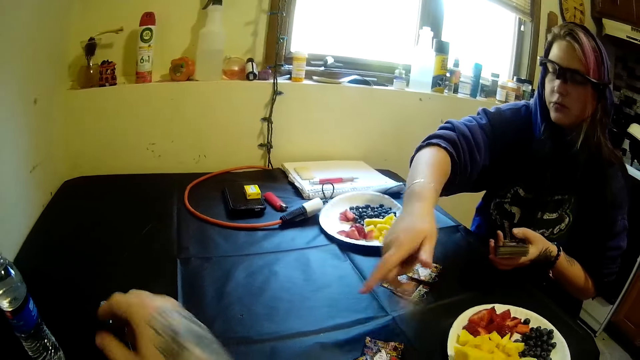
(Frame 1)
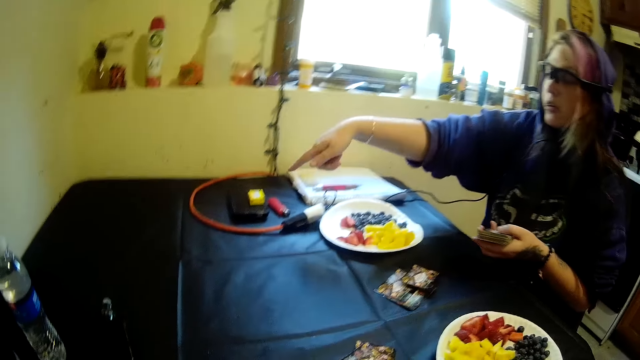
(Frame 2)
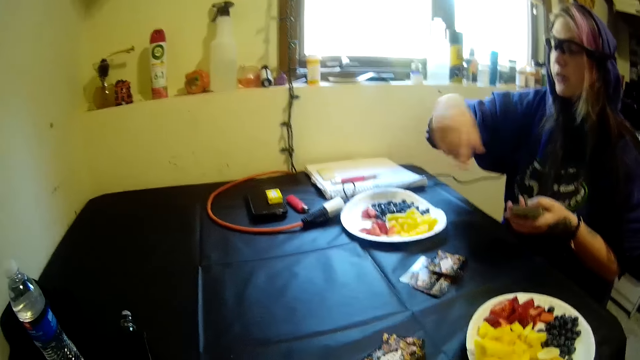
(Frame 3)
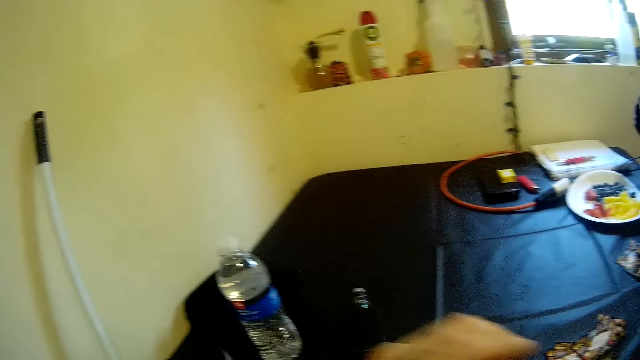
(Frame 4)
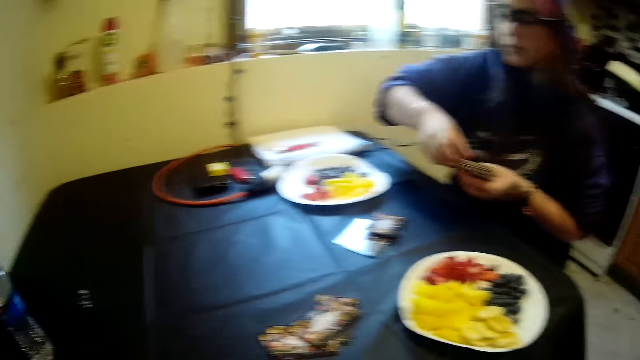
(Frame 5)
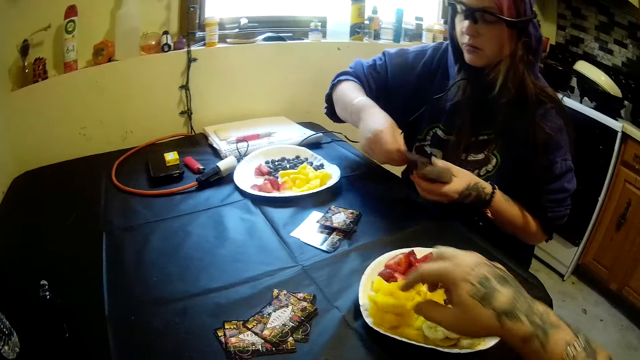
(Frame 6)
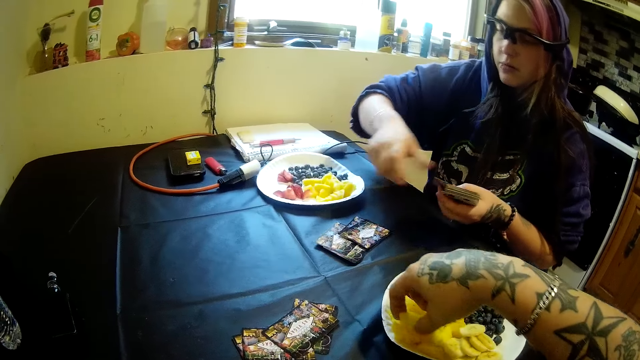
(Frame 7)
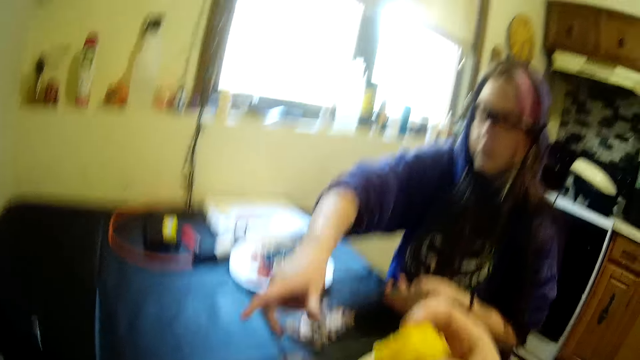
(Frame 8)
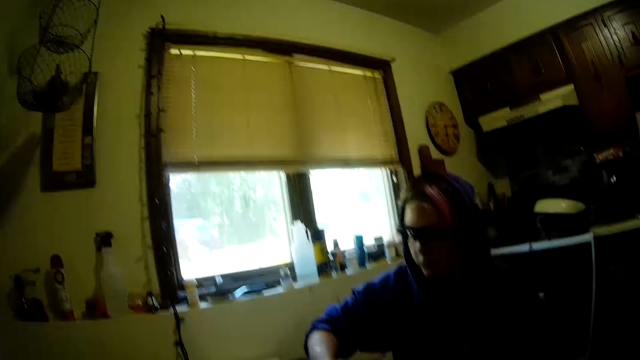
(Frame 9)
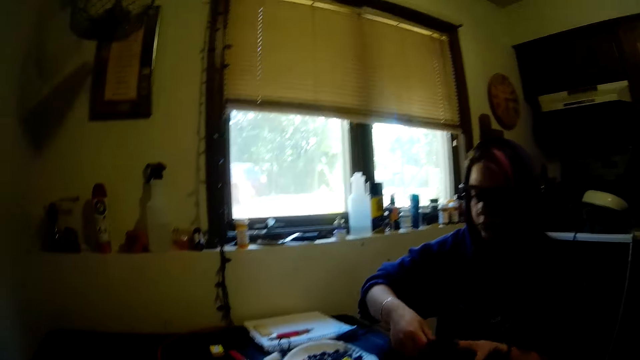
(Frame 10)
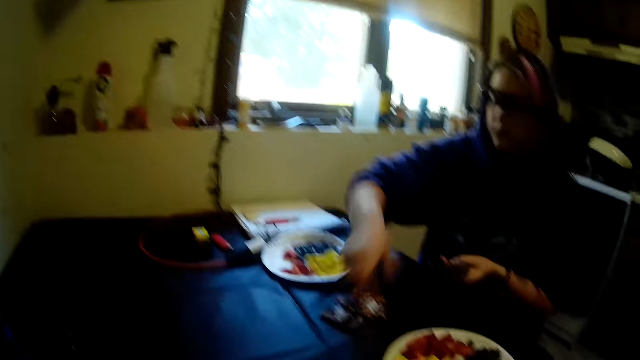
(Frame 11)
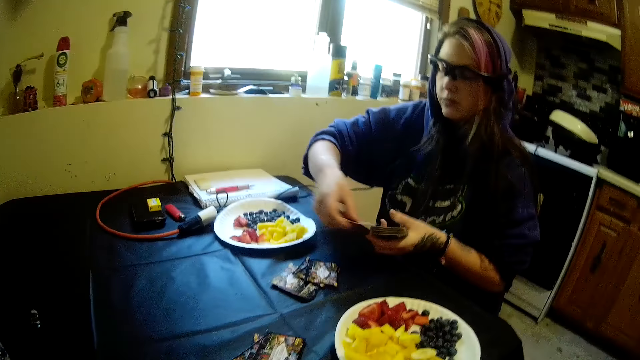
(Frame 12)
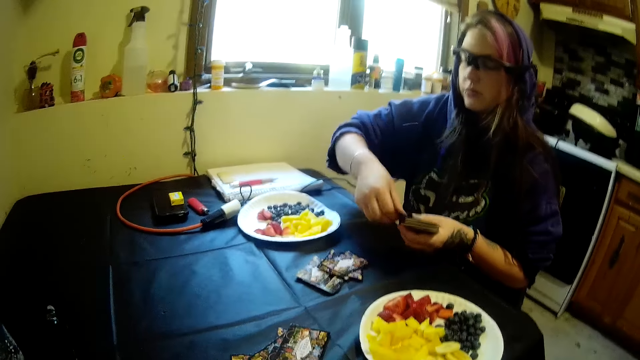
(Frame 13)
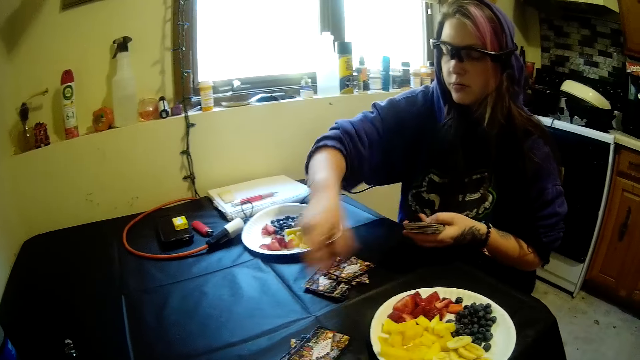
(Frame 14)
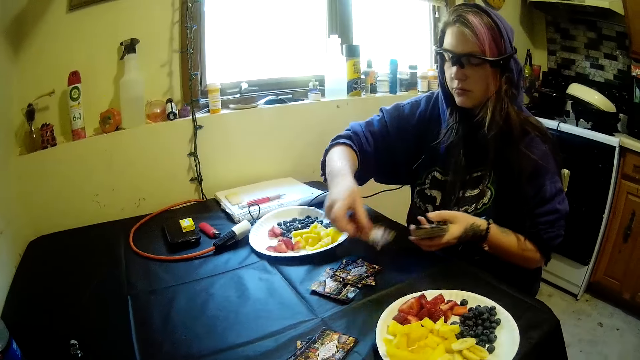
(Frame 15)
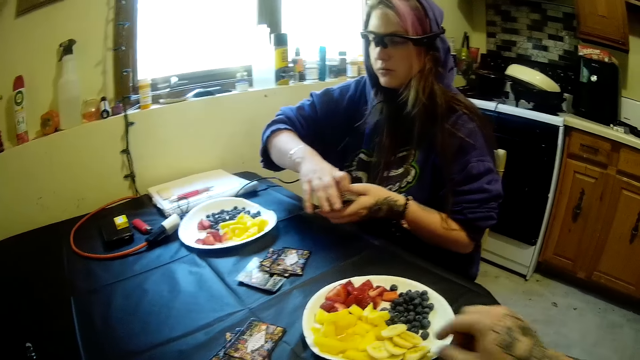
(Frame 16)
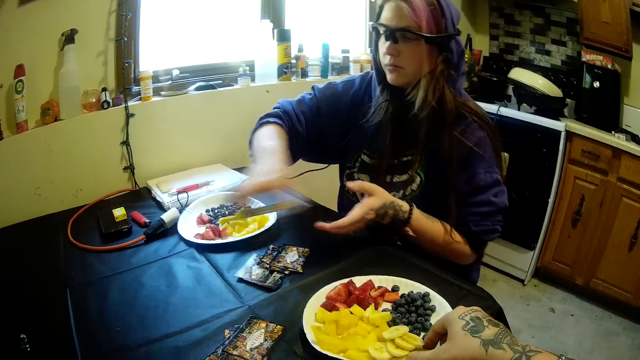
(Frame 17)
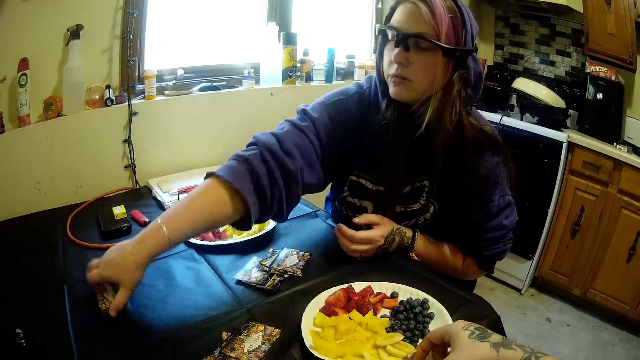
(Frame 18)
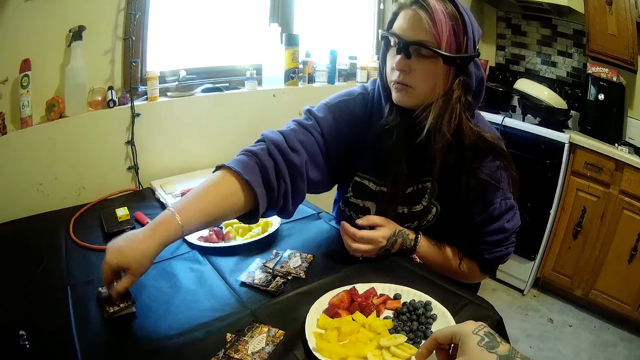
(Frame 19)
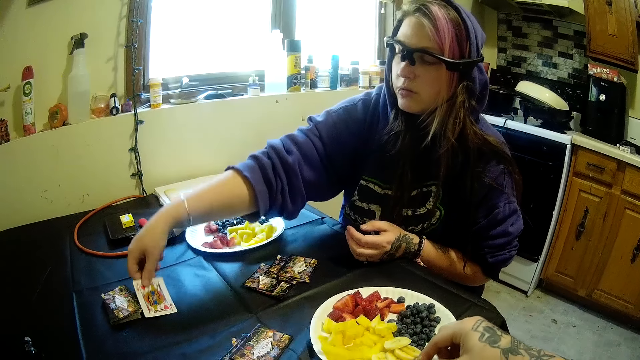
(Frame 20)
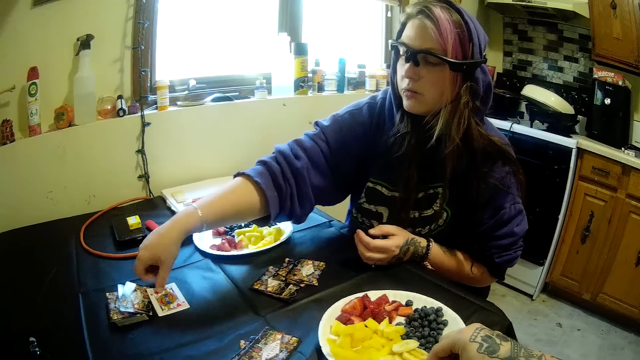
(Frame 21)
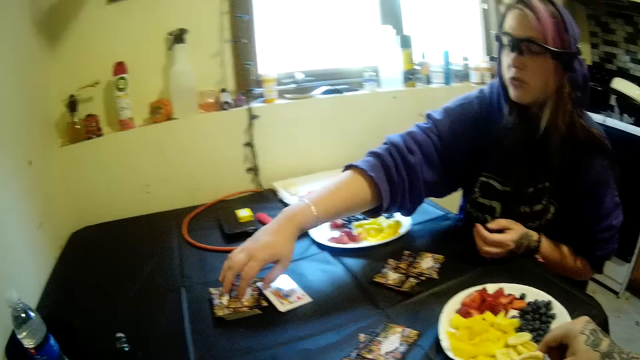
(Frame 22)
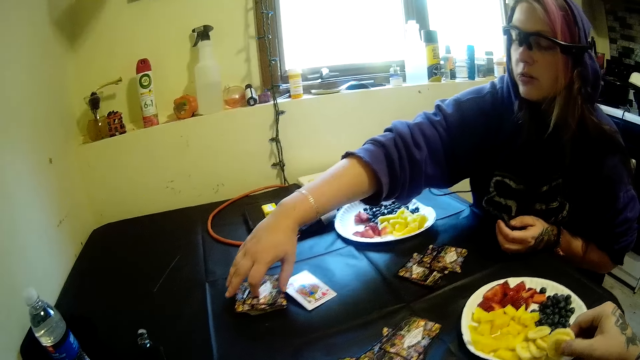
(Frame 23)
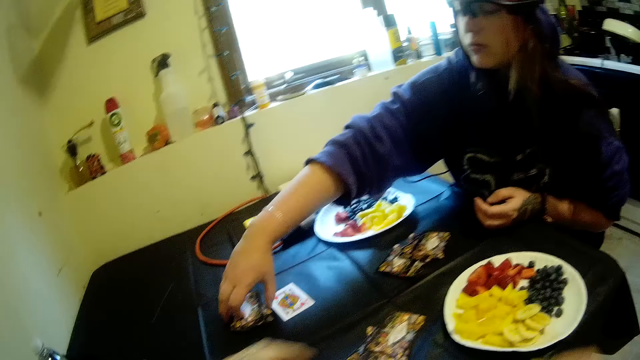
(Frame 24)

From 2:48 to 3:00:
The camera wearer drops the vape on the table. He picks another piece of pineapple from his plate and eats the piece of pineapple. The woman puts more play cards on the table from her hands. The camera wearer picks a piece of pineapple from his plate. The woman removes a card from the deck of cards. She places the card on the table.

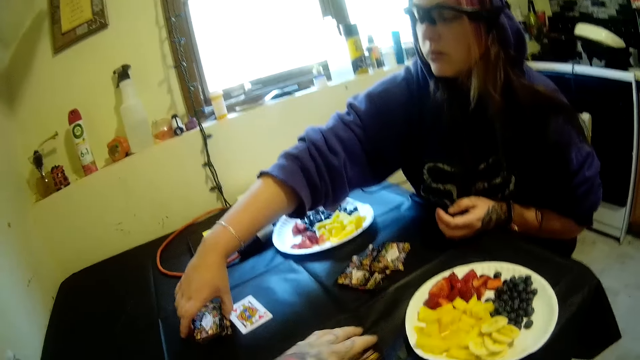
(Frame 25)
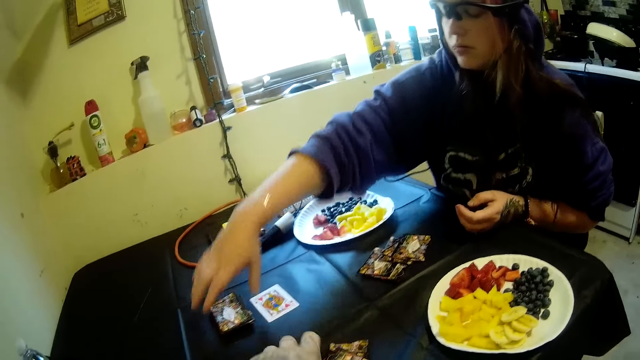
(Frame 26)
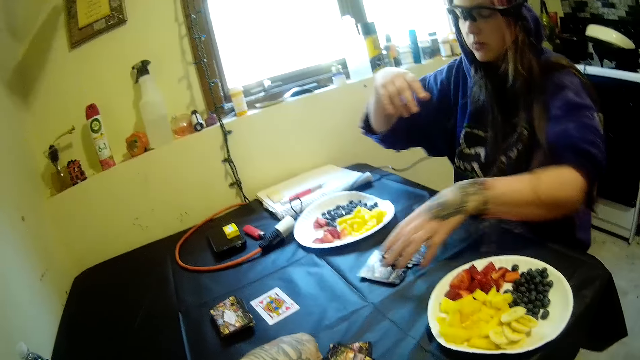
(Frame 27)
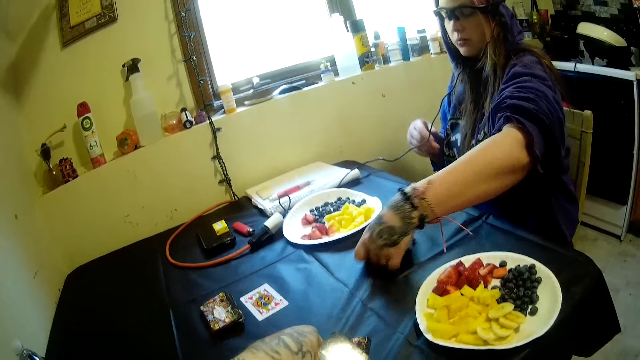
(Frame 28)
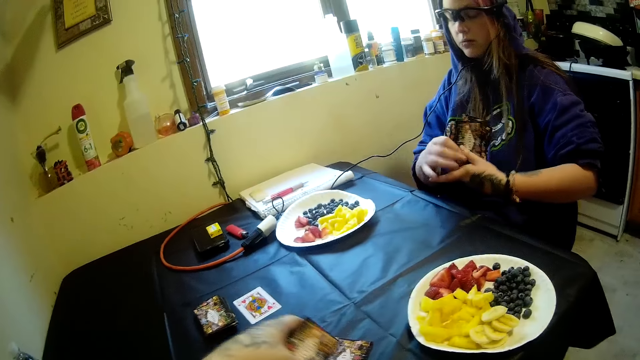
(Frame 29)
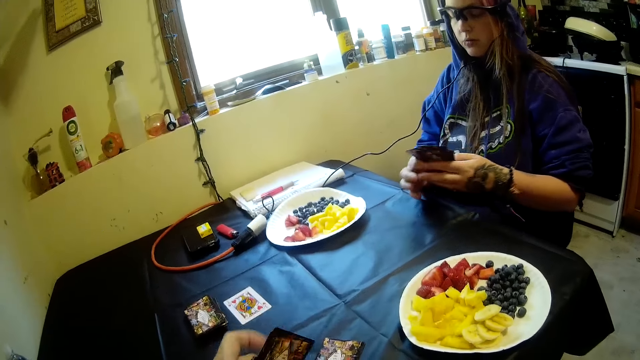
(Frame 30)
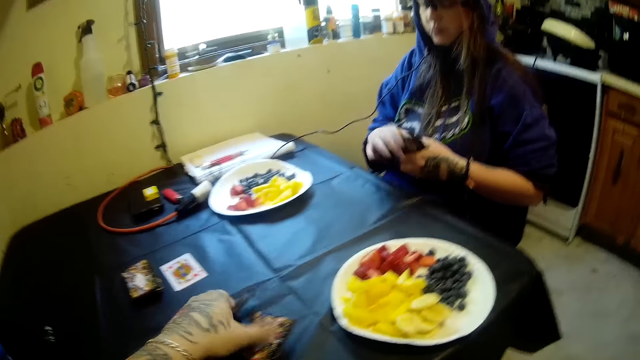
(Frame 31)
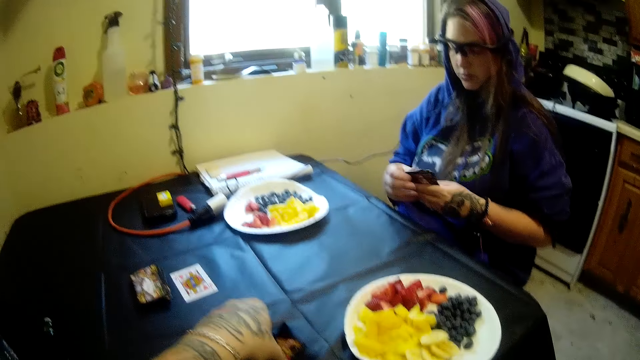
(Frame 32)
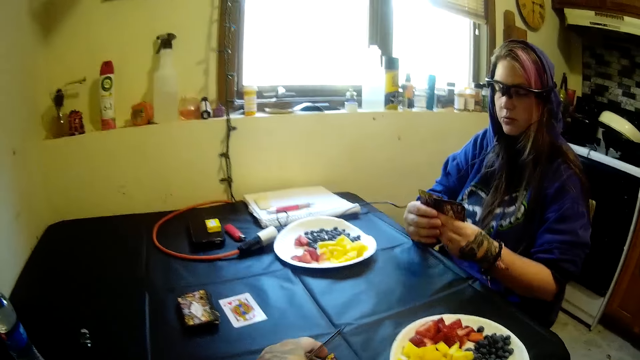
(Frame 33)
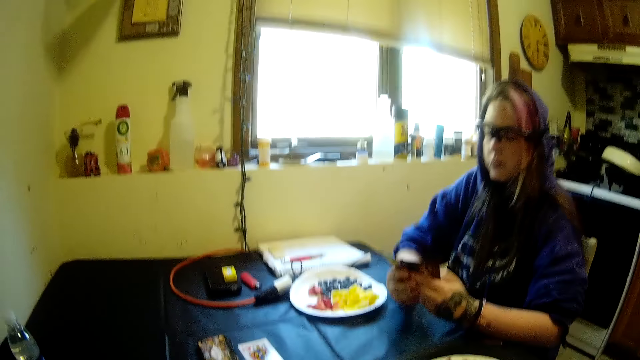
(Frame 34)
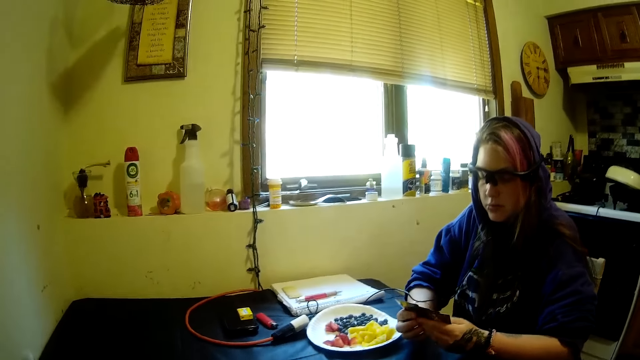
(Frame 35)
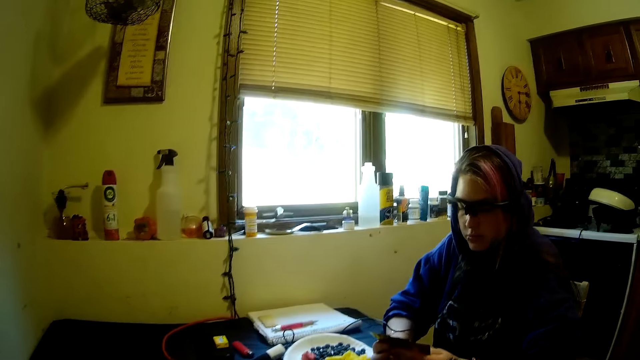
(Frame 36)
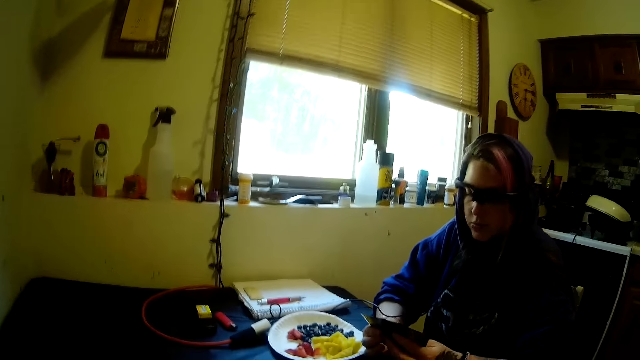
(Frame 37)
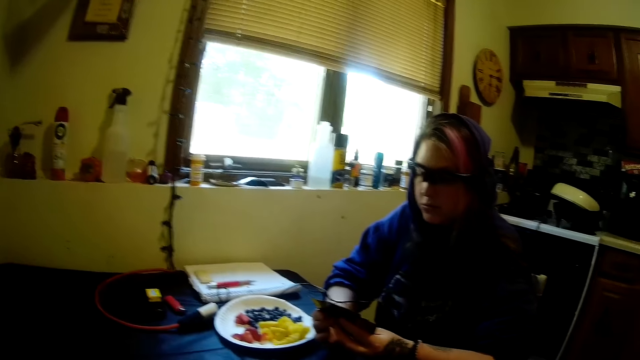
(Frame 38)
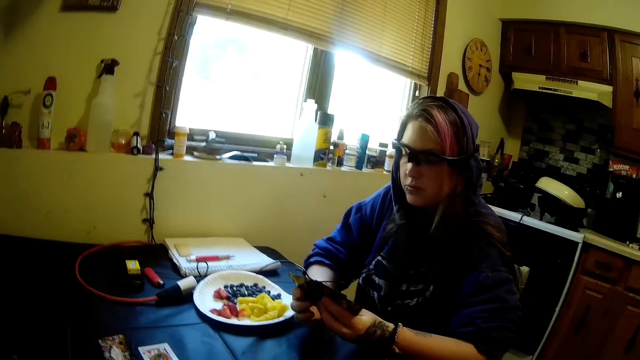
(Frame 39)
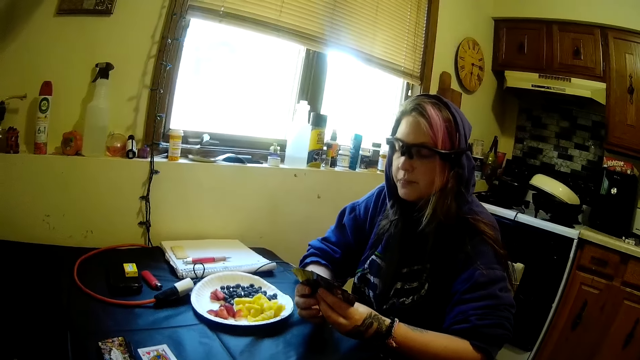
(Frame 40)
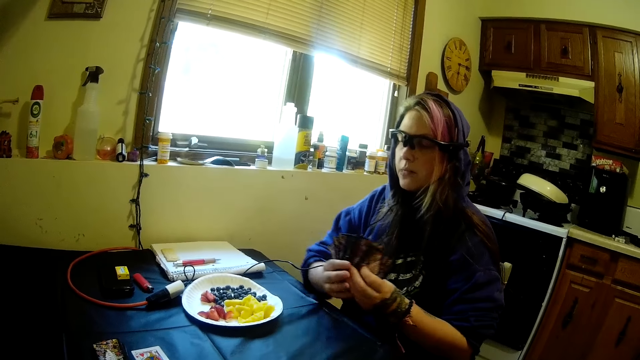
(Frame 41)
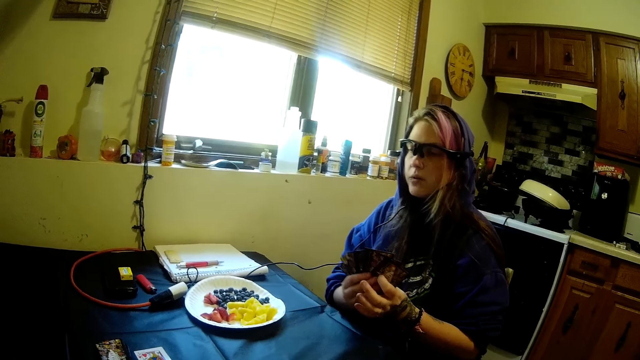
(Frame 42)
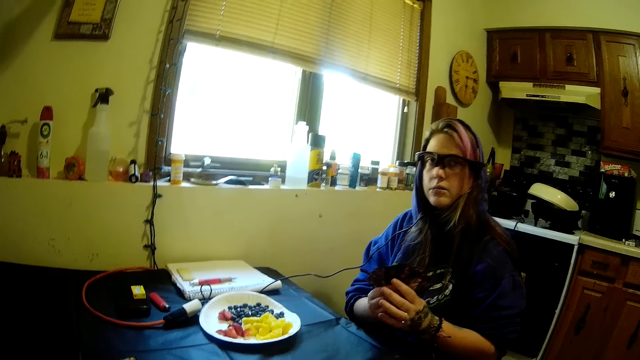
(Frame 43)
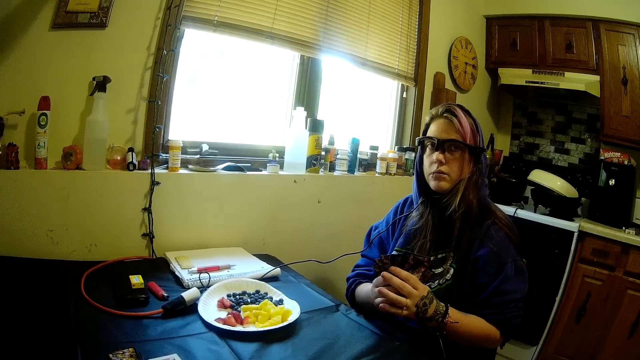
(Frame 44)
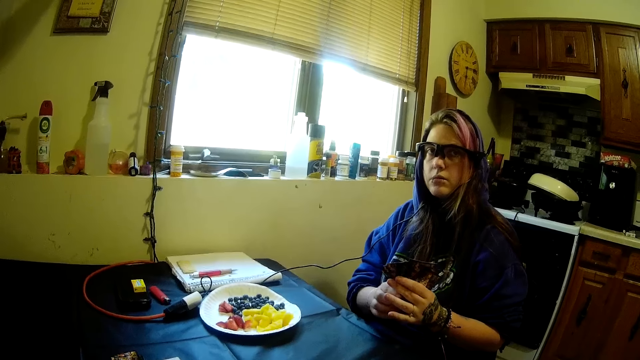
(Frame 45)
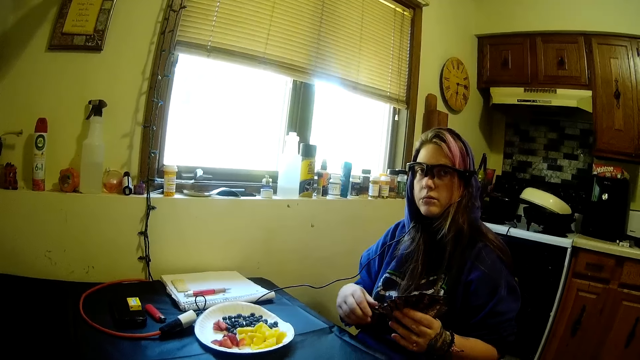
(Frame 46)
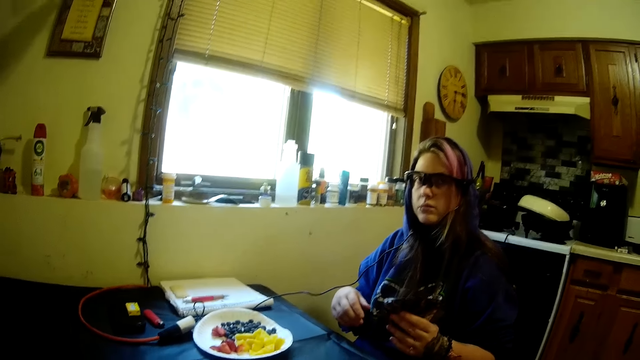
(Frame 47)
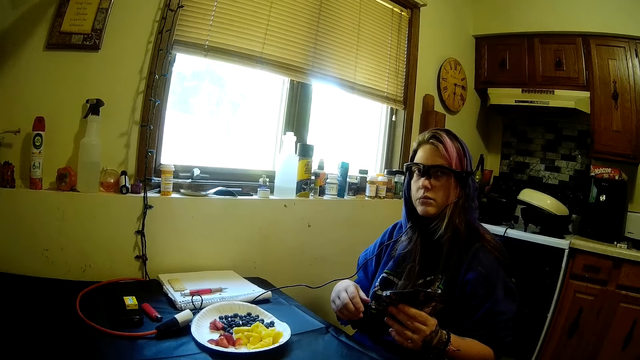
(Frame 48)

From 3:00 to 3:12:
The woman picks shared cards from the table. The camera wearer picks shared cards from the table. The woman counts the play cards on her hands. The camera wearer talks to the woman.
